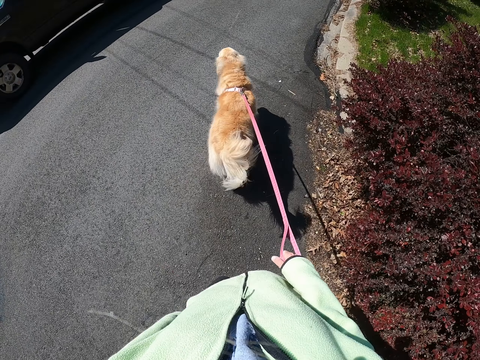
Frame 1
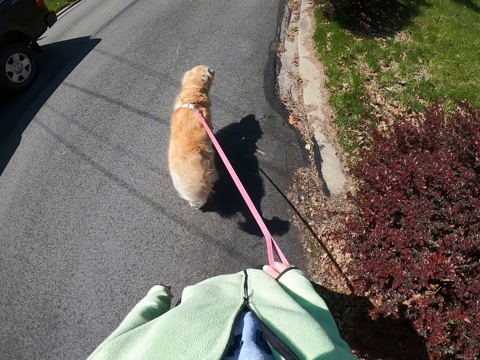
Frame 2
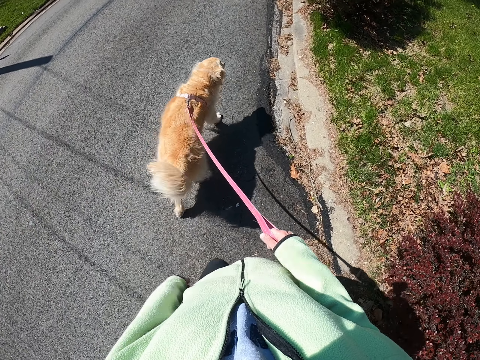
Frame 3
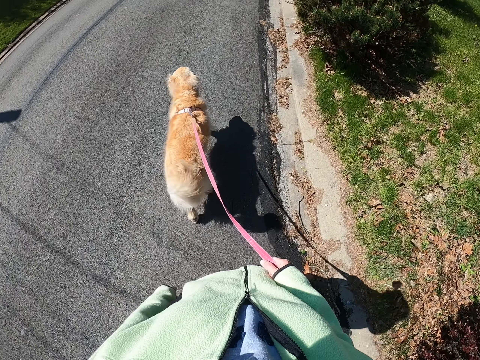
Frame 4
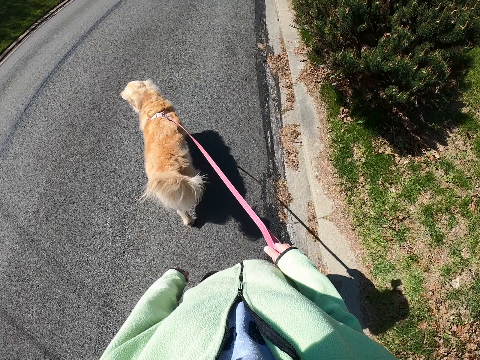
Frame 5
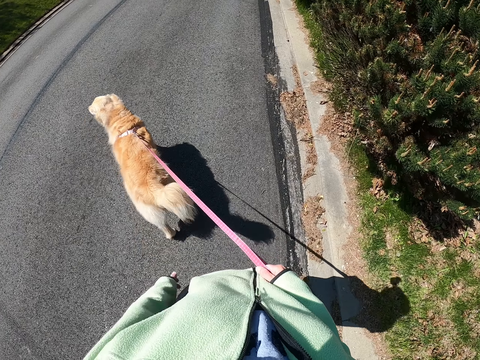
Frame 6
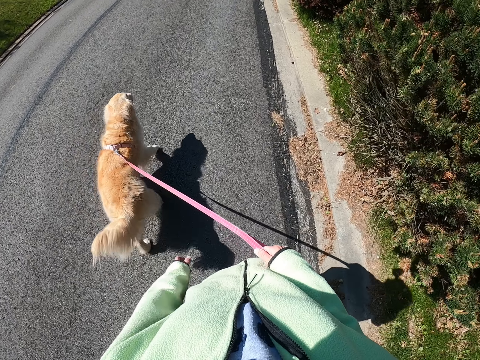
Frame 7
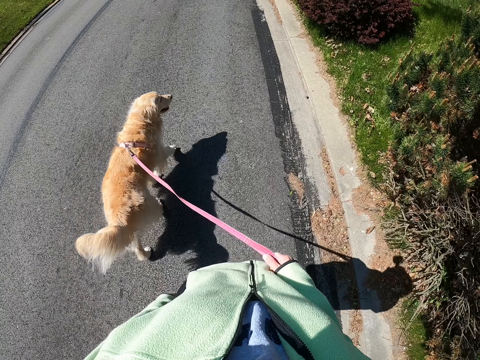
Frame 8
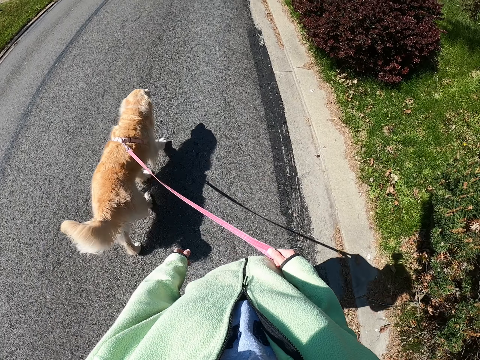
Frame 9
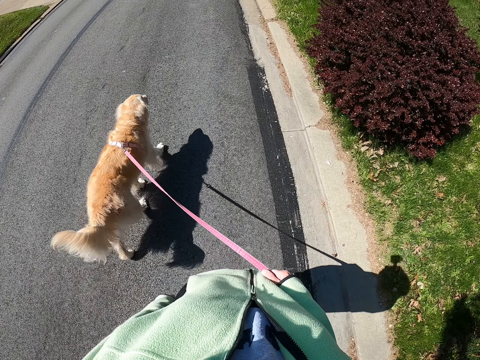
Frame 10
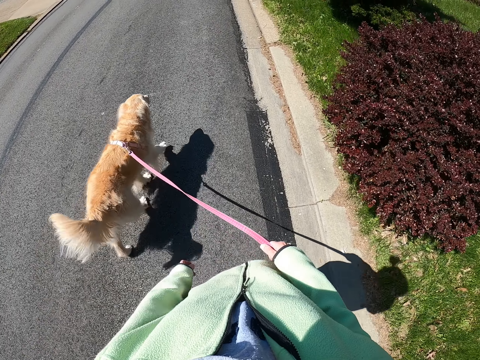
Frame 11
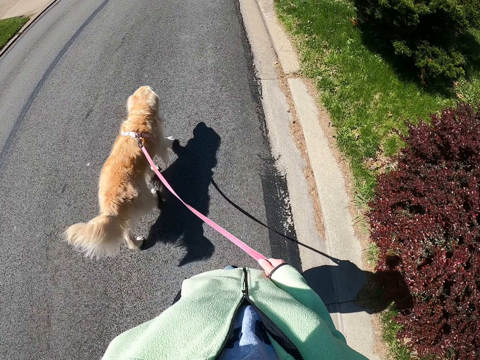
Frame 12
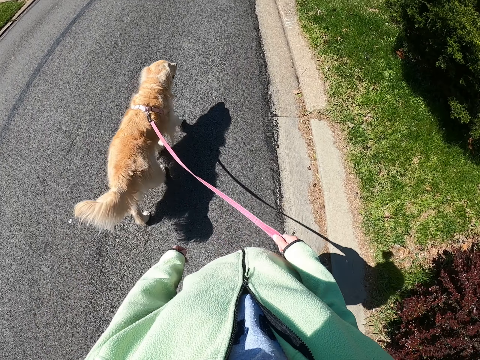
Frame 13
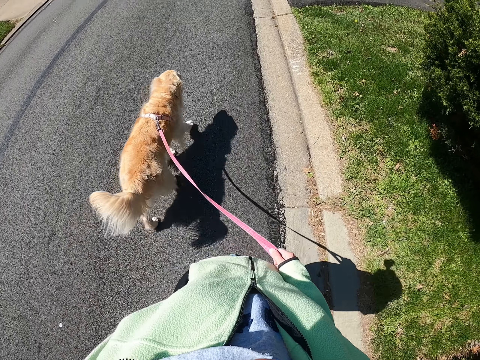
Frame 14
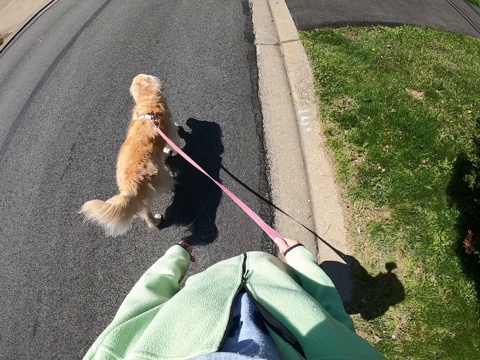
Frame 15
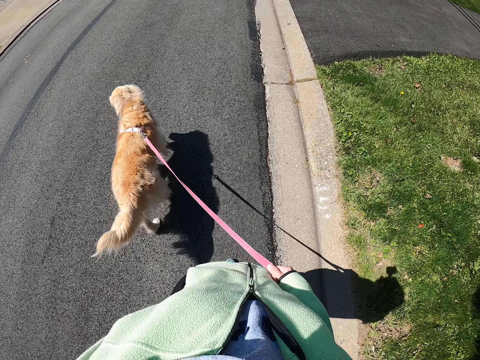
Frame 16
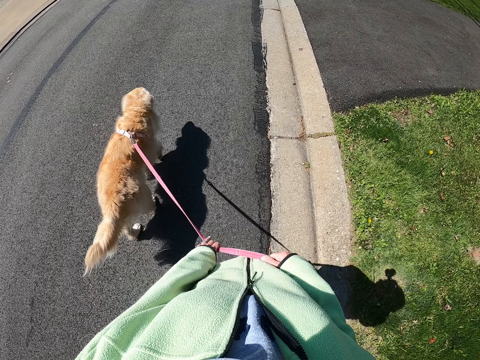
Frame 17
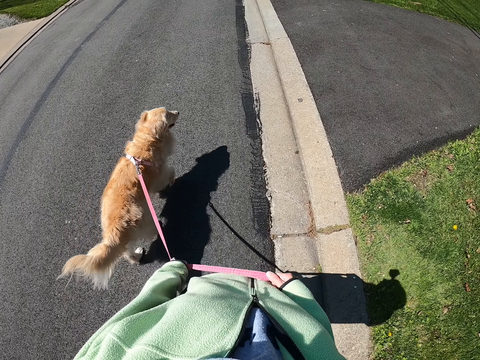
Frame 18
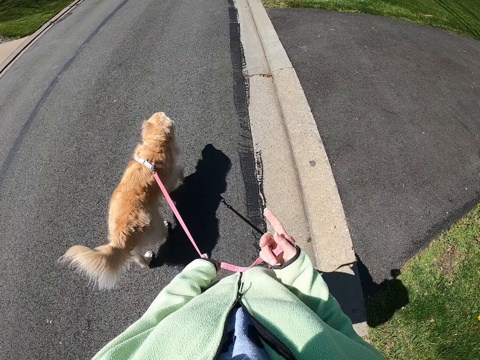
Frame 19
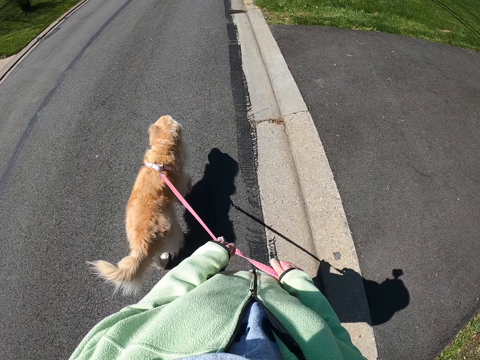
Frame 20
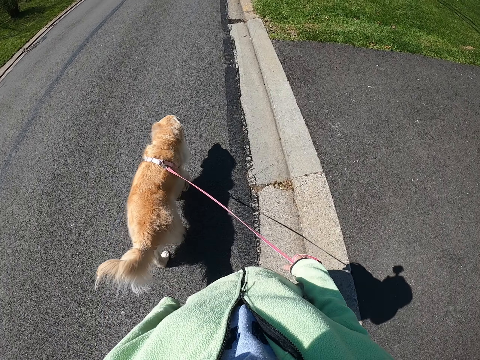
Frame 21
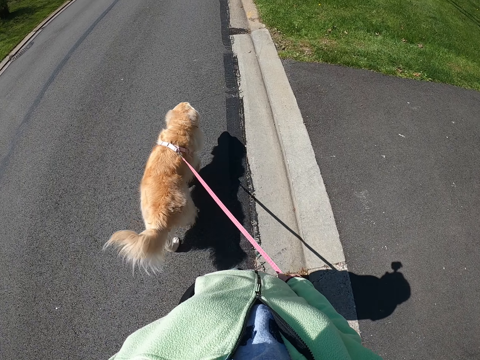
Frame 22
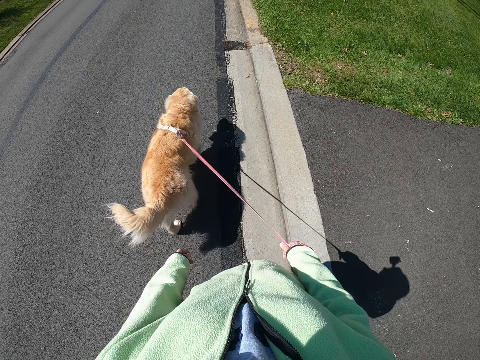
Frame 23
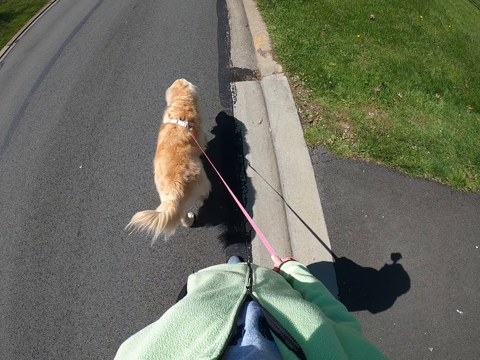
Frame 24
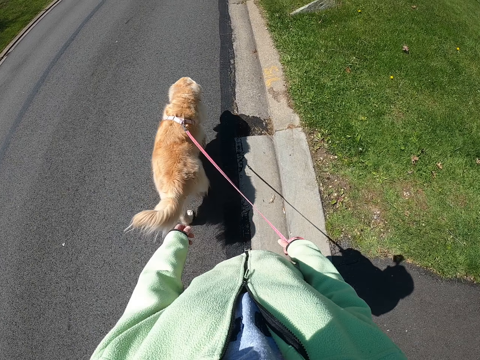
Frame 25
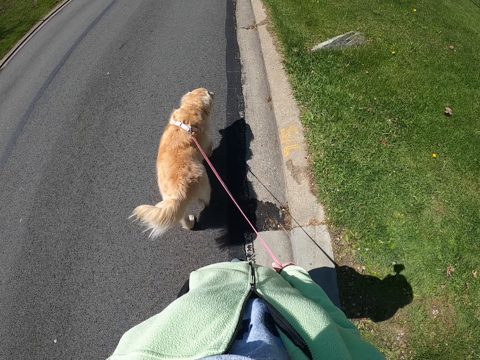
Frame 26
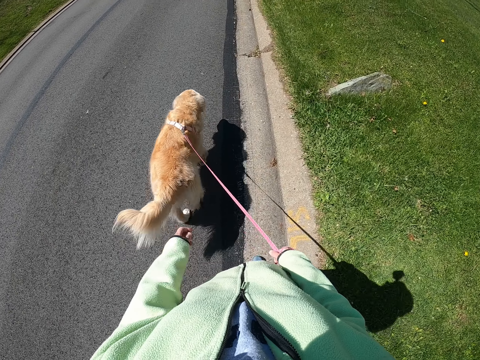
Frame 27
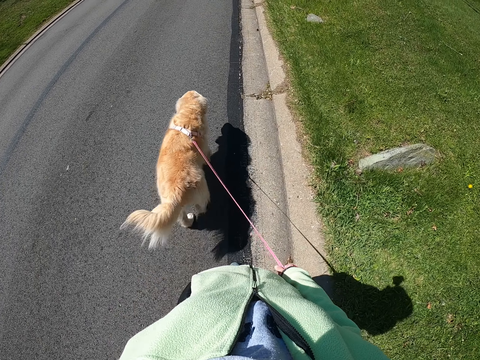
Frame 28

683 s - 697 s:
The camera wearer touches the dog chain with the left hand. They remove the left hand on the dog chain.

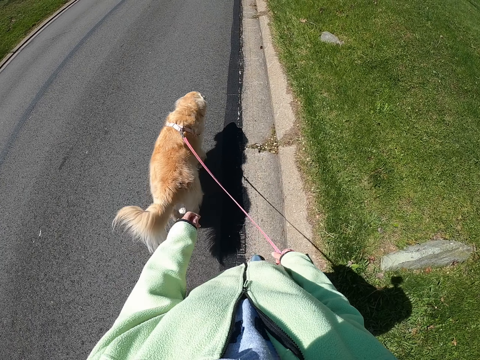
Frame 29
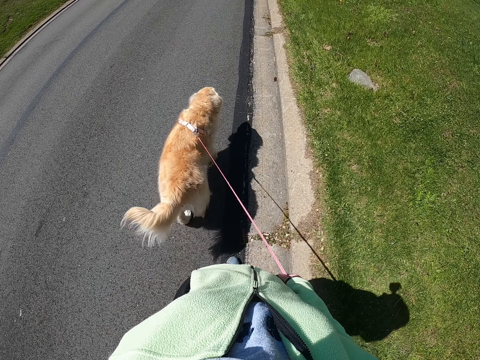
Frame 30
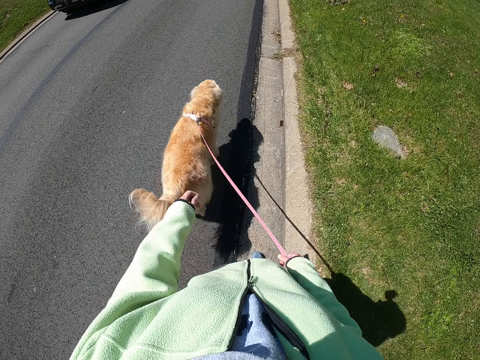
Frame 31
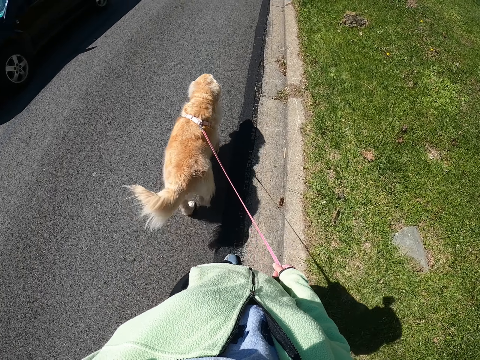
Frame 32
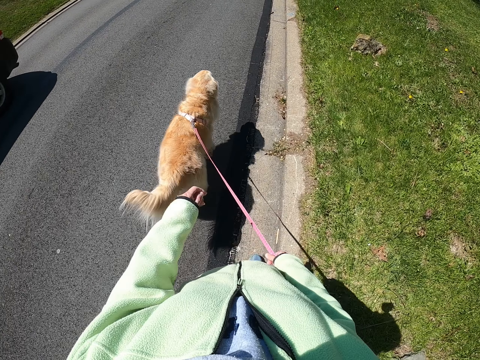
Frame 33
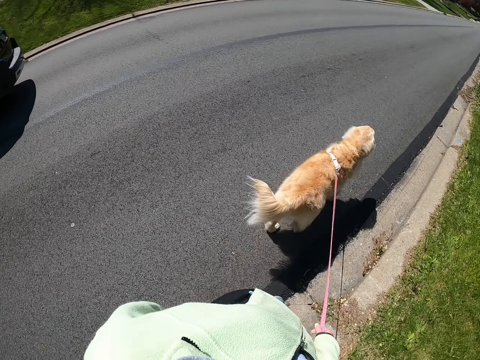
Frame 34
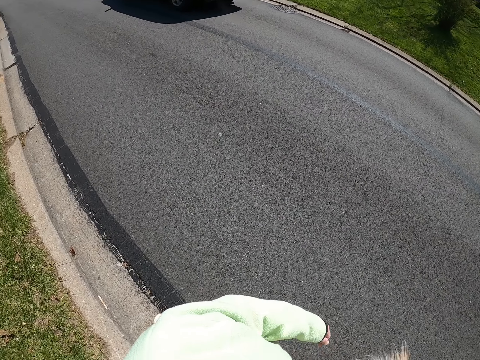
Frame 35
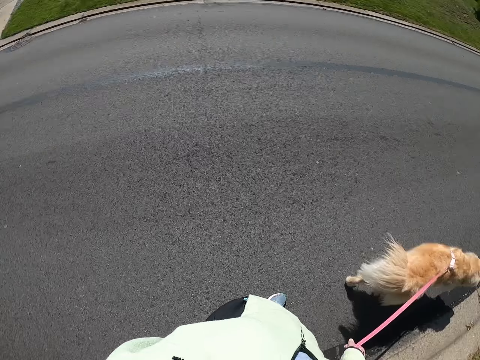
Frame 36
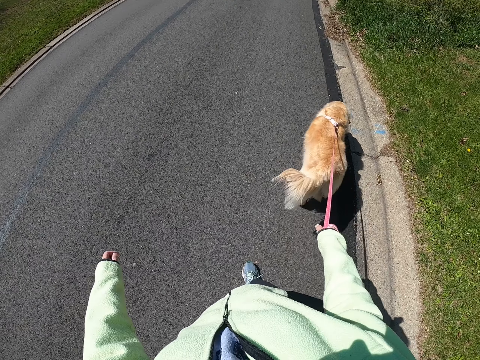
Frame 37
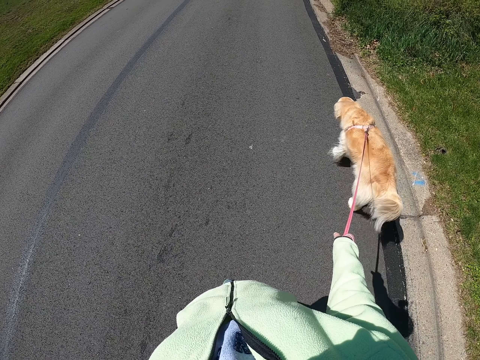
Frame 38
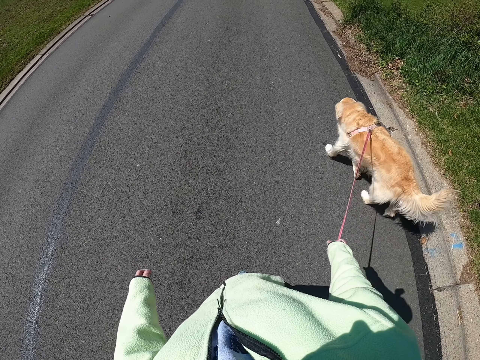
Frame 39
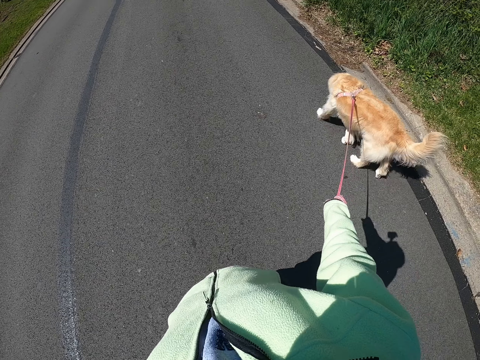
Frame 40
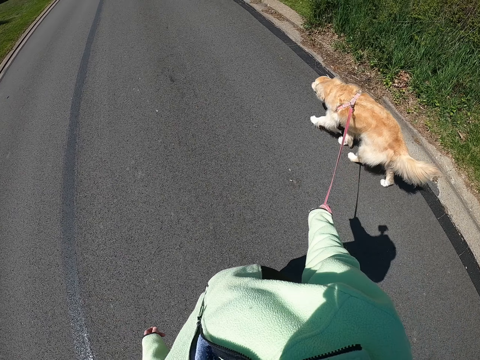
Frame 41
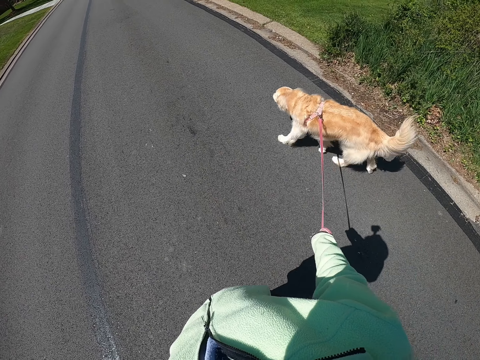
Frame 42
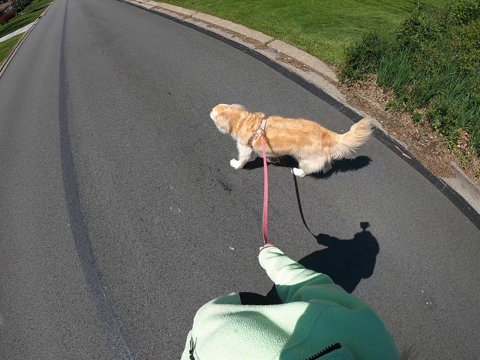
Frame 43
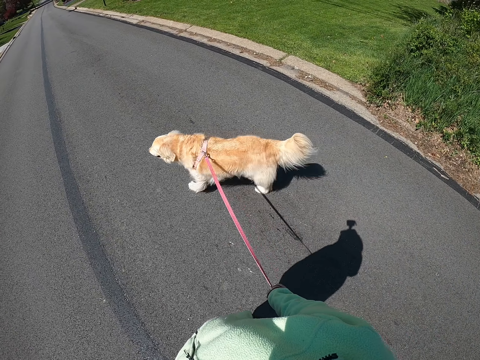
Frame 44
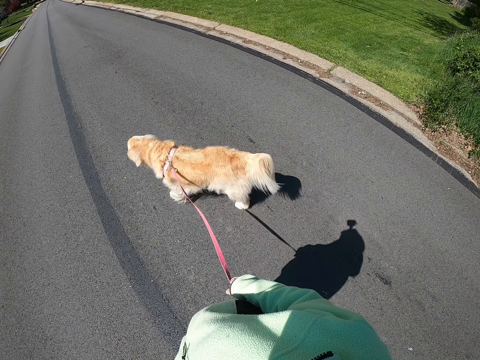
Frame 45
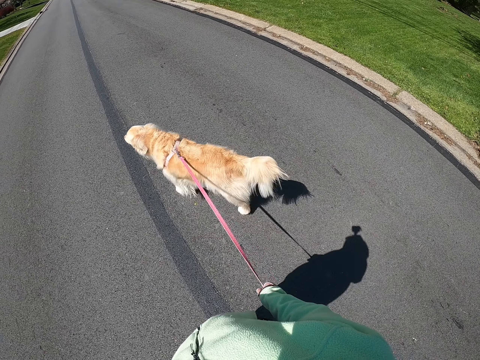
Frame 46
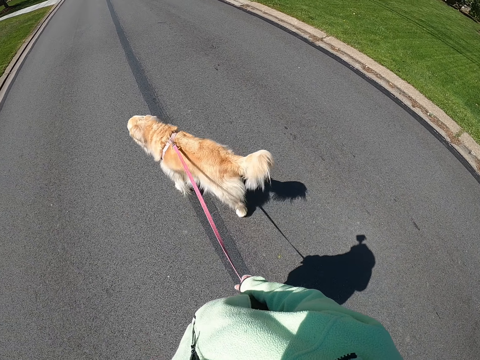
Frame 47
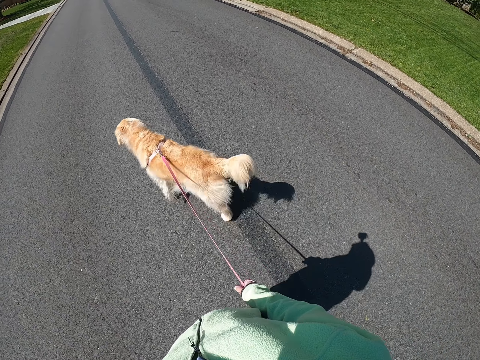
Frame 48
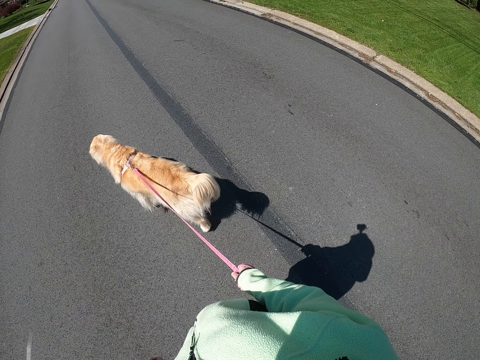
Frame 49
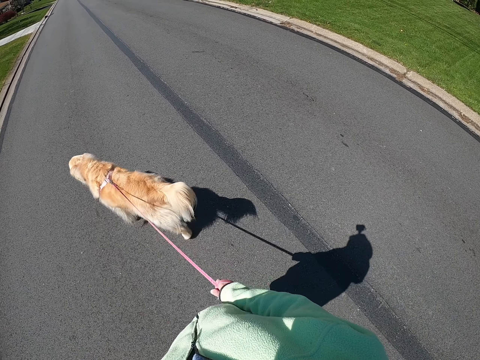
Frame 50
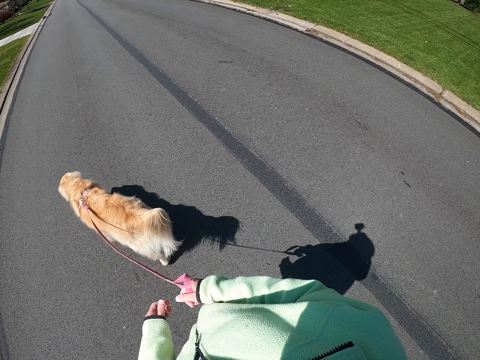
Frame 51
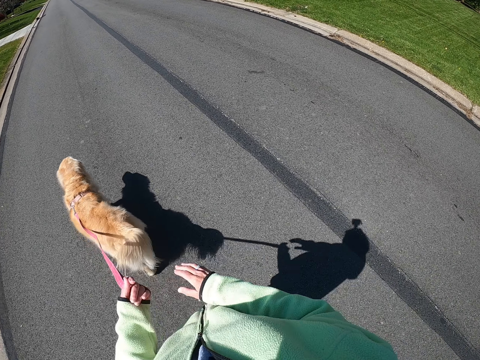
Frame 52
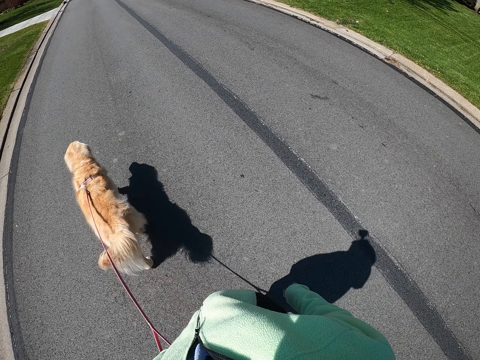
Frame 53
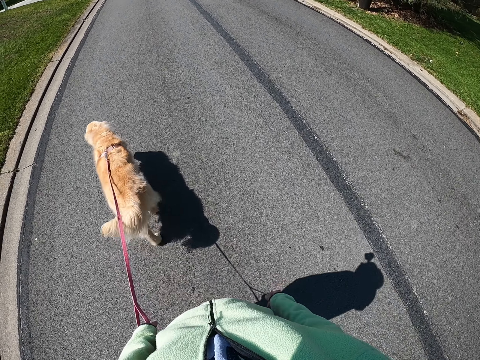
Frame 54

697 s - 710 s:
The camera wearer looks at the car passing. They walk with a dog on the road. They exchange the rope of the dog to the left hand side.
